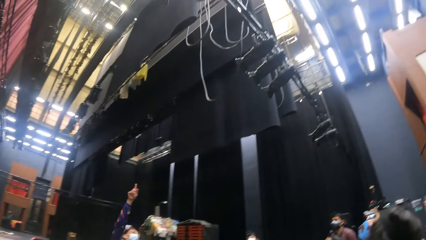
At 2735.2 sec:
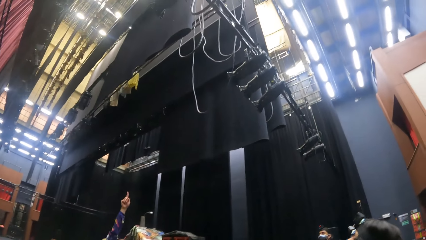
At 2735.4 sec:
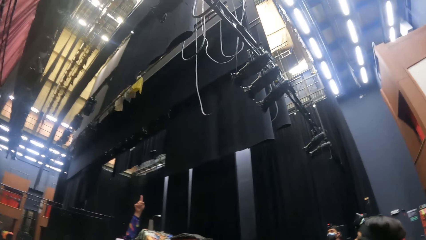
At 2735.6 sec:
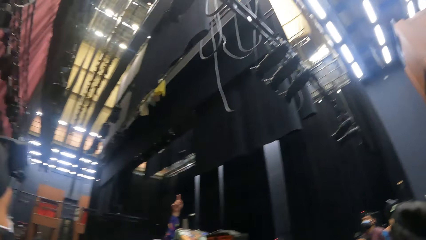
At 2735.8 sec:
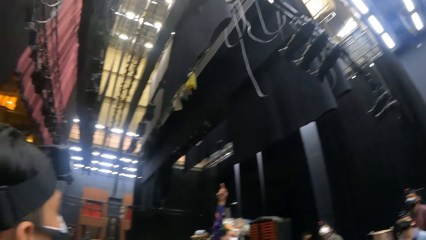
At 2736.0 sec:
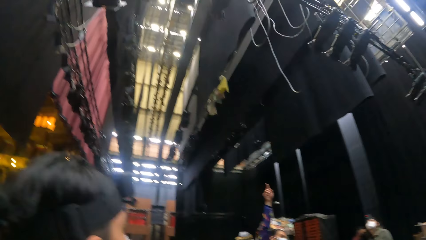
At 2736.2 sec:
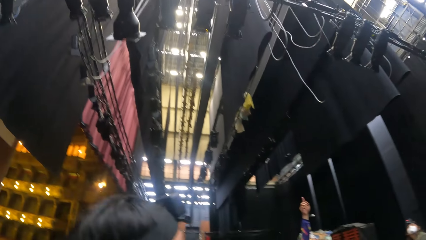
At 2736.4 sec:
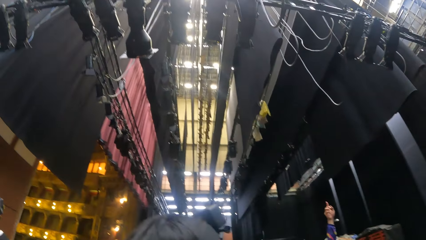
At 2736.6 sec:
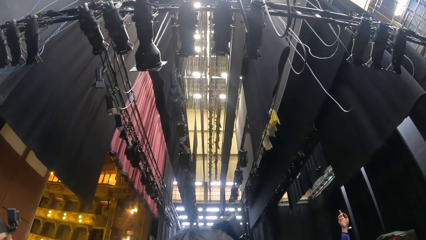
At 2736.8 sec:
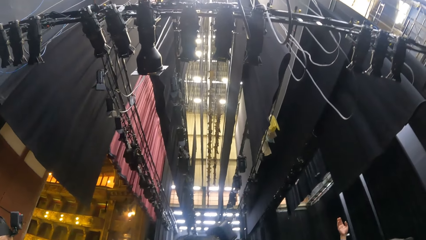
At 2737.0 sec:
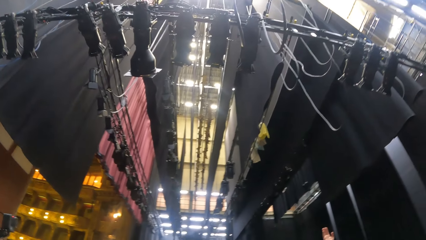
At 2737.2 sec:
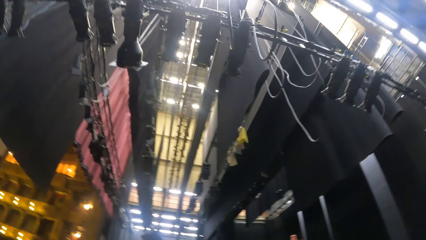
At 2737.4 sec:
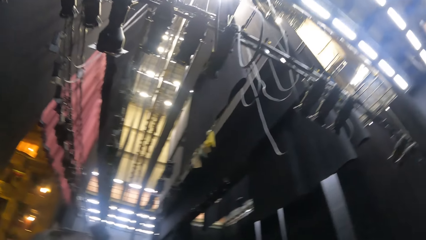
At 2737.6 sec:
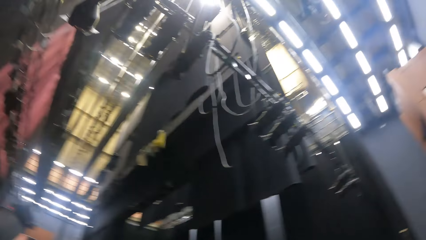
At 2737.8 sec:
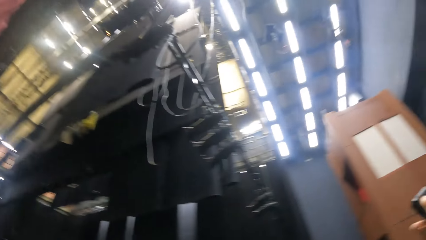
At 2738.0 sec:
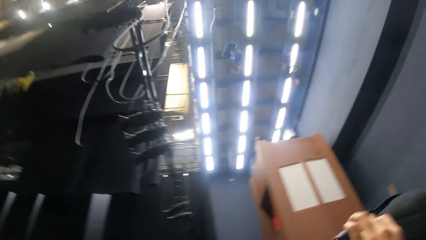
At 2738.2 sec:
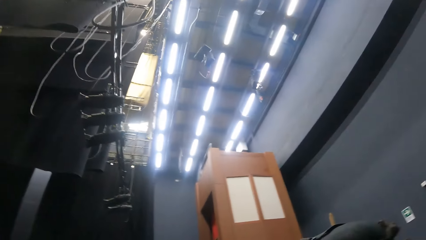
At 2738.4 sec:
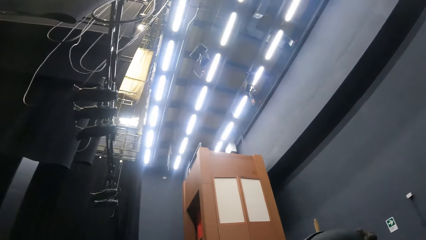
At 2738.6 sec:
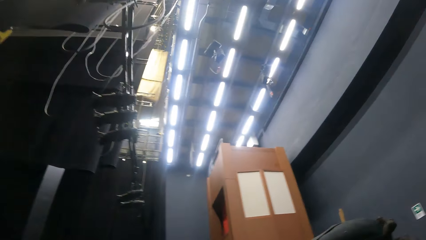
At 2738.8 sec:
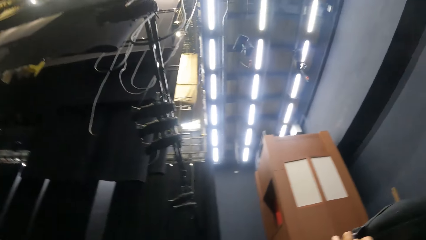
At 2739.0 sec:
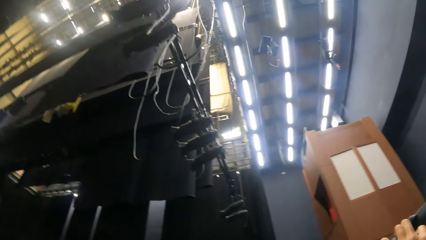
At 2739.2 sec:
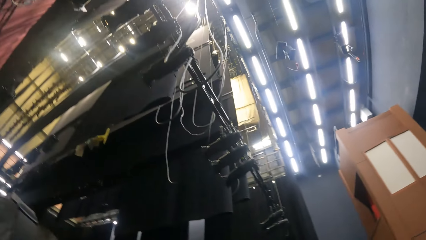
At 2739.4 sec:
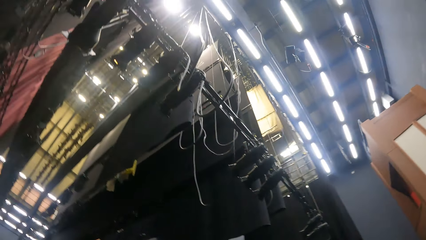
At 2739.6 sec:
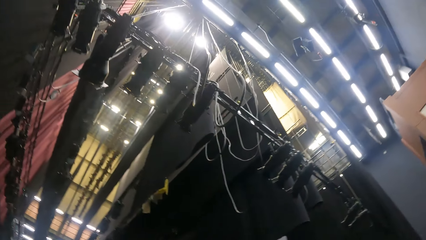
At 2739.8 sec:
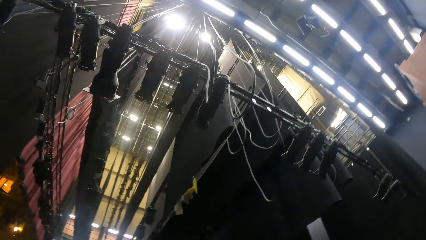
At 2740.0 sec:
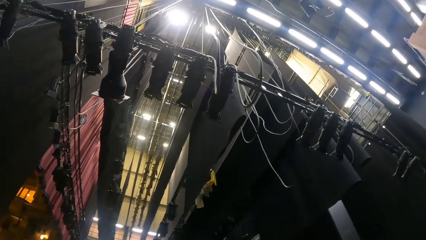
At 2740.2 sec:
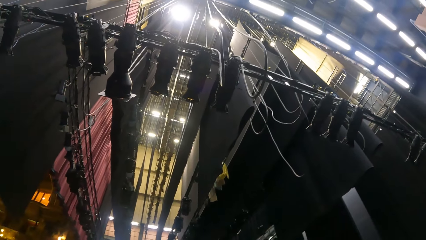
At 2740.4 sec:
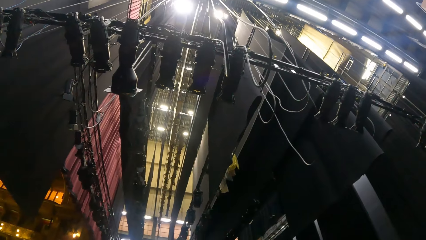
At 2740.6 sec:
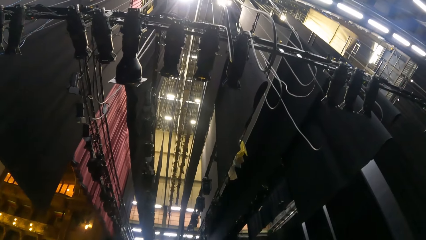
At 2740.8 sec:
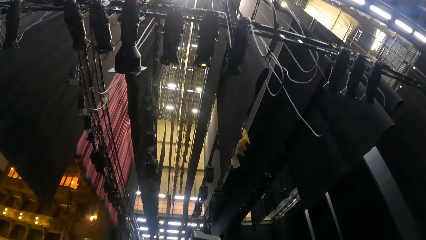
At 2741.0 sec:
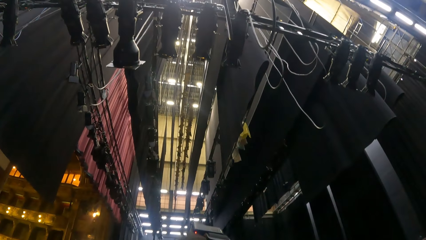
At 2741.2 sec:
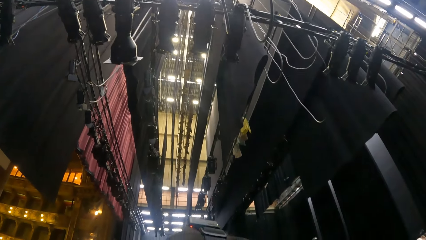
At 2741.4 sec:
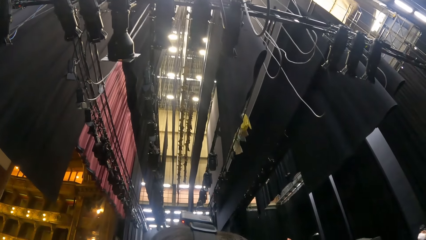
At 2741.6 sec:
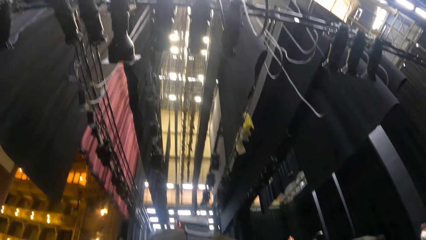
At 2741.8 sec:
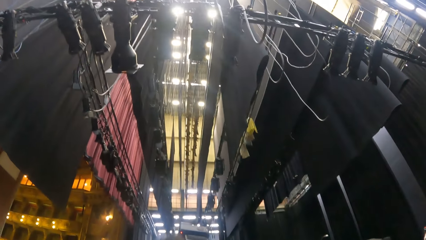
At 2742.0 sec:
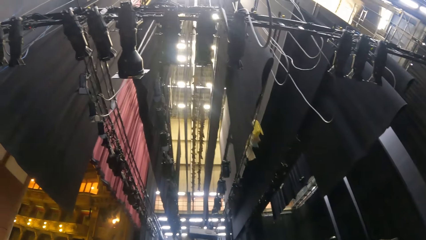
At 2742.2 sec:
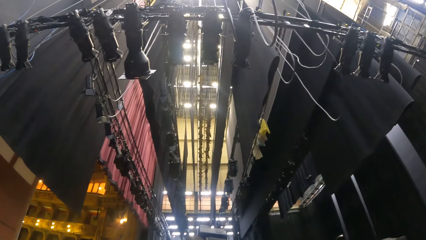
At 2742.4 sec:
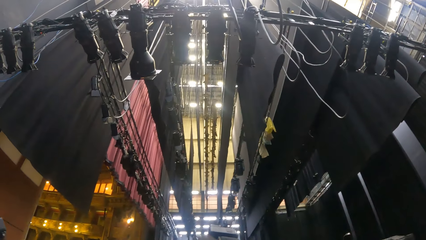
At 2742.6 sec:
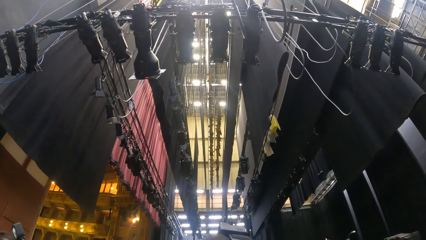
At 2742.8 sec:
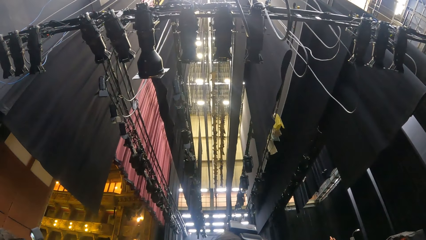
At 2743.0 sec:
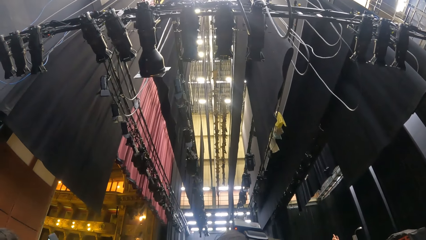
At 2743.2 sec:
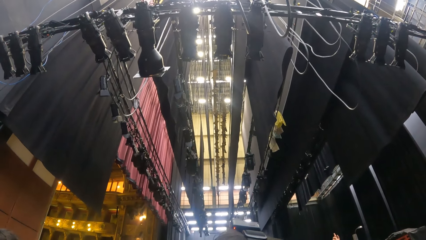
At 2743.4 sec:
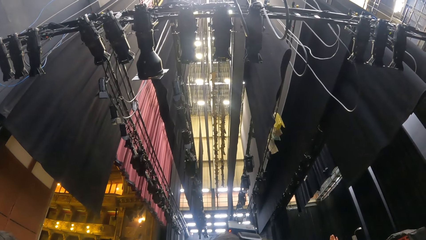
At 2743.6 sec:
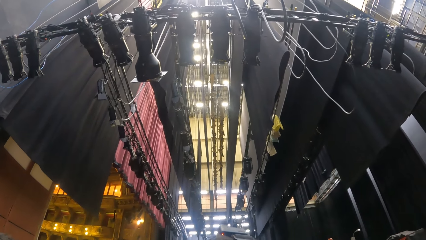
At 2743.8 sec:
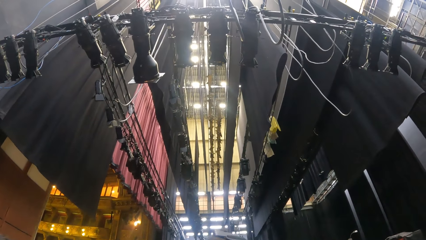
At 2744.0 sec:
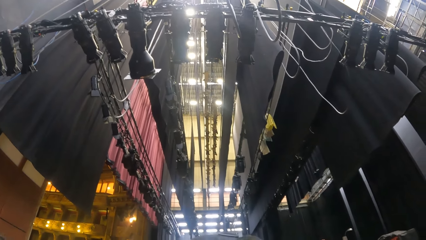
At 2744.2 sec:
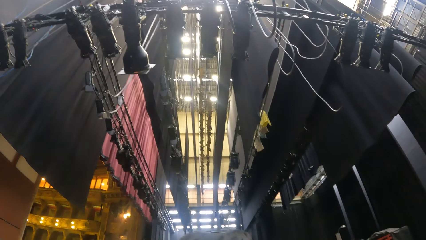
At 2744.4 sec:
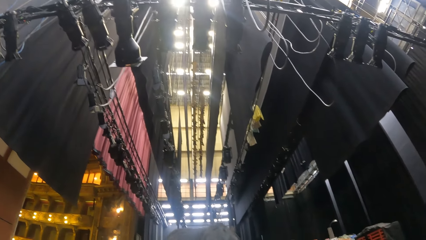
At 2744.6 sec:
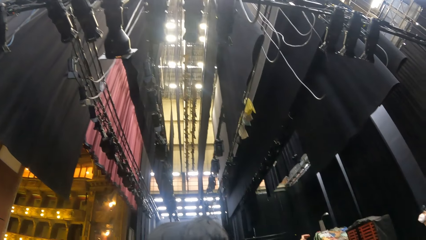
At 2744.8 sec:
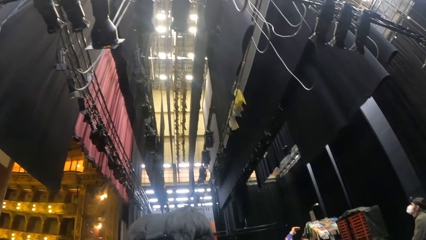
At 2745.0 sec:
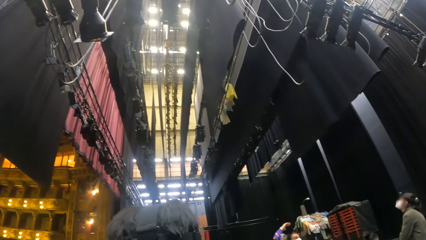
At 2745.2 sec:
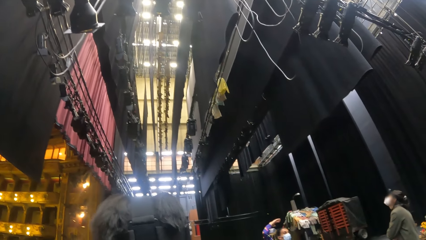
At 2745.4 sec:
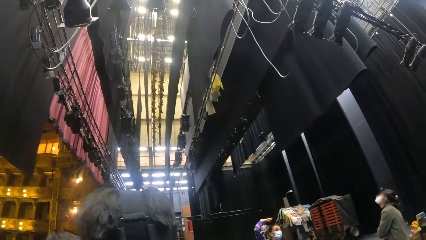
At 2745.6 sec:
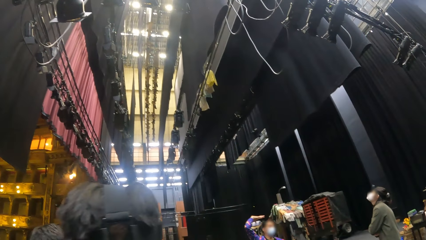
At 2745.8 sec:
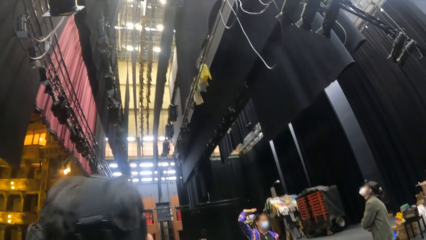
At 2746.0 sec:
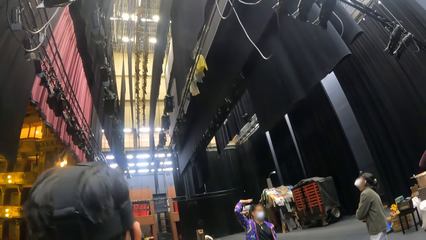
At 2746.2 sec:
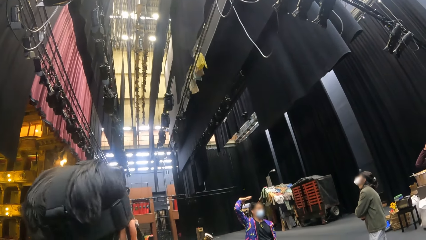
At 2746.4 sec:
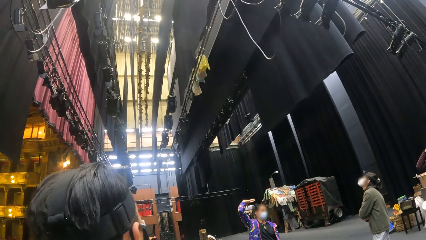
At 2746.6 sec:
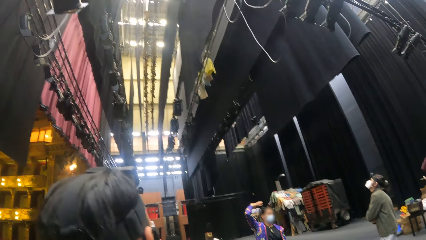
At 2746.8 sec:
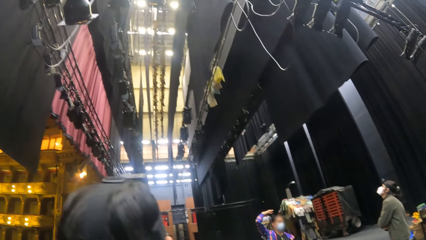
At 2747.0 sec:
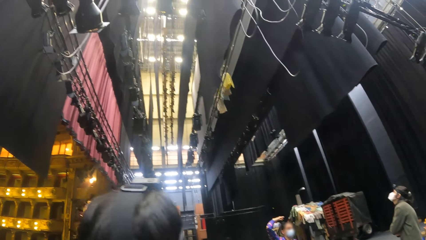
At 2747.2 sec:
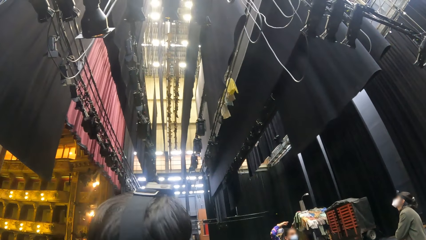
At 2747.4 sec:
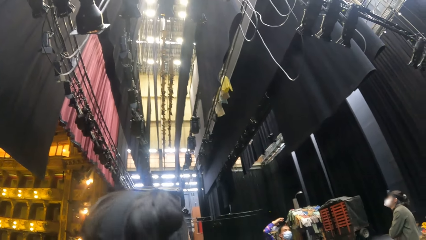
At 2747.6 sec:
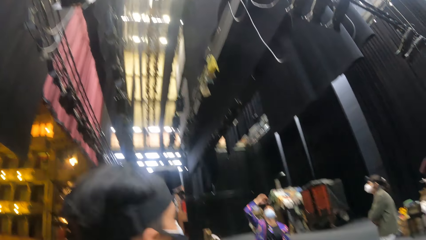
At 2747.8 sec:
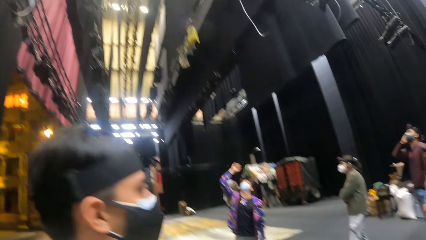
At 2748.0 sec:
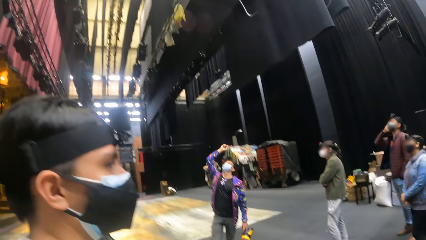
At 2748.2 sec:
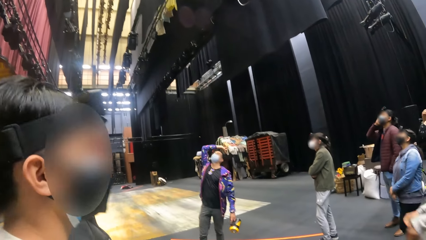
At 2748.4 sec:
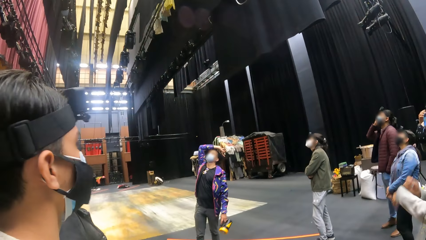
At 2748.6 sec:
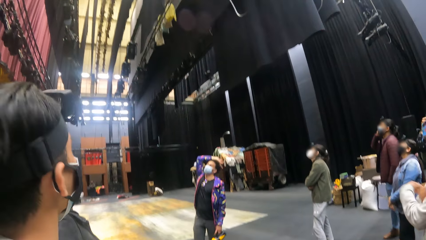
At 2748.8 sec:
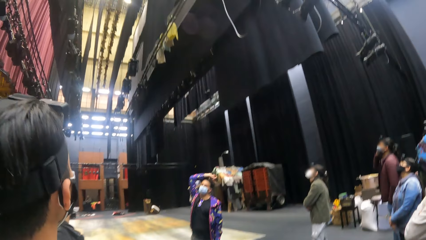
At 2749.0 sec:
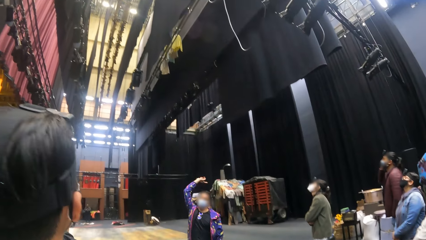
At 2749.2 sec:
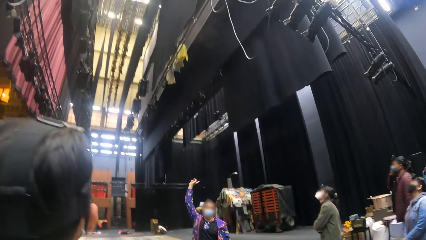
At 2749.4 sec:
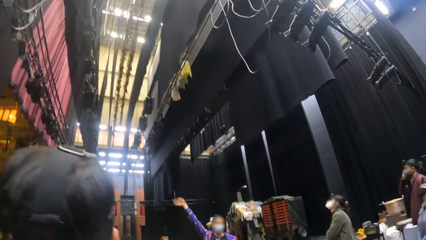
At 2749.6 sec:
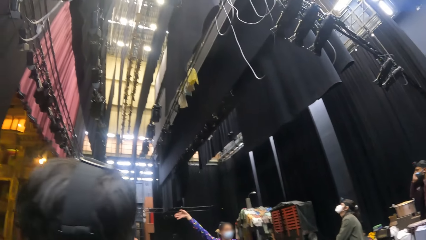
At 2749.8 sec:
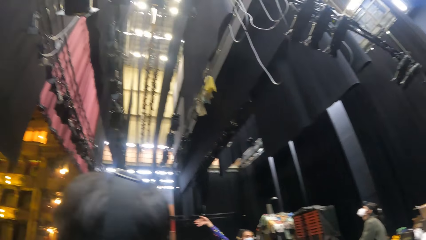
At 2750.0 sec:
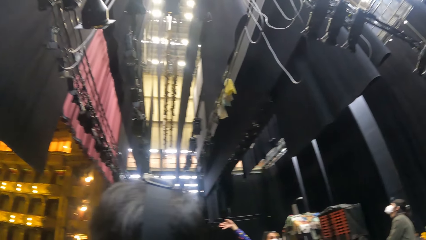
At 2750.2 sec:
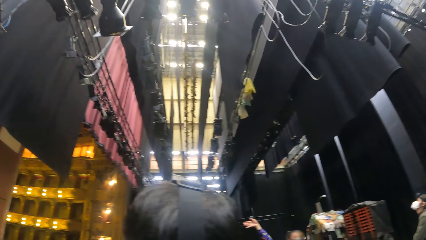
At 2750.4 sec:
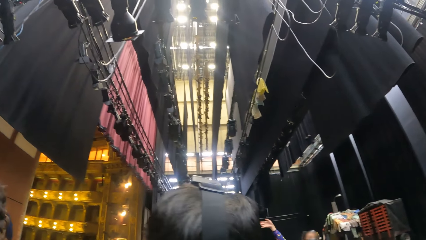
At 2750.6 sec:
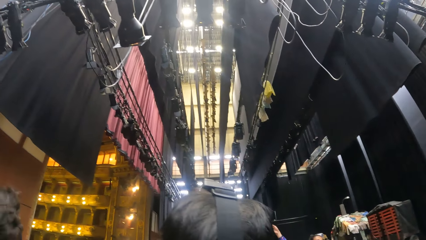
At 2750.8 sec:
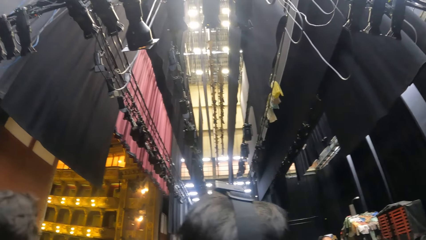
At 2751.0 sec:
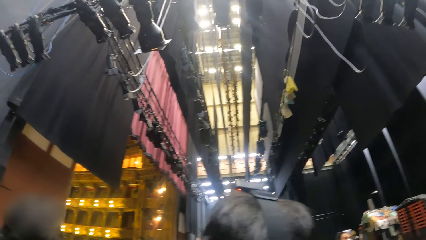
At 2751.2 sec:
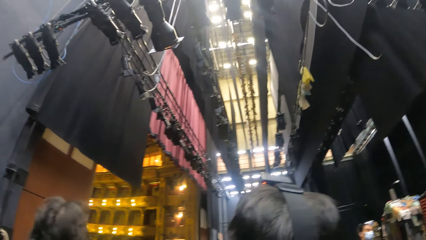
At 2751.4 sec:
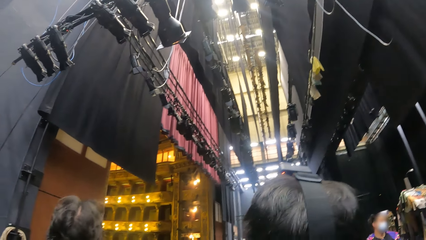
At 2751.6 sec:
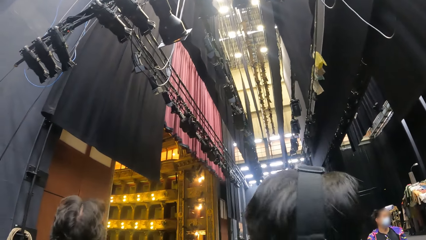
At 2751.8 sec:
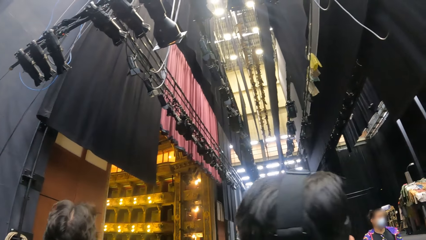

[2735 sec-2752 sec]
The camera wearer looks around. A man touches the head mount camera on his head with his left hand. Another man touches his head with his right hand. Someone talks to the crowd. The camera wearer looks around.
